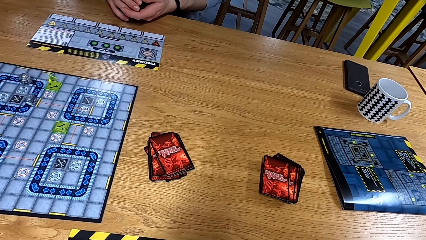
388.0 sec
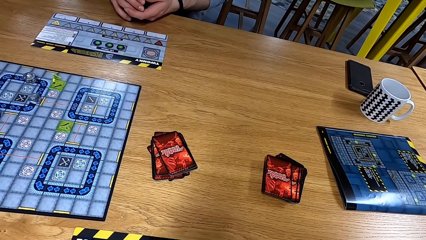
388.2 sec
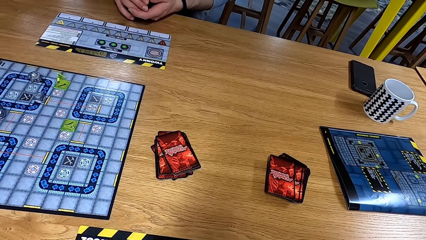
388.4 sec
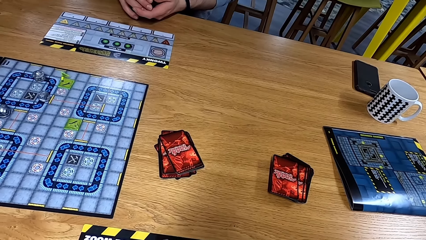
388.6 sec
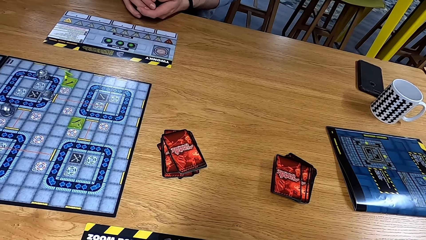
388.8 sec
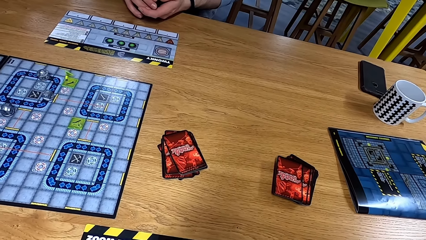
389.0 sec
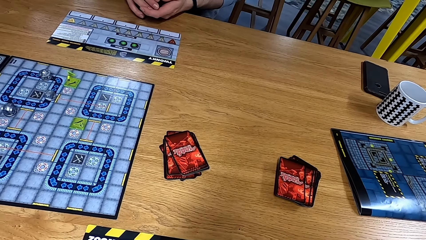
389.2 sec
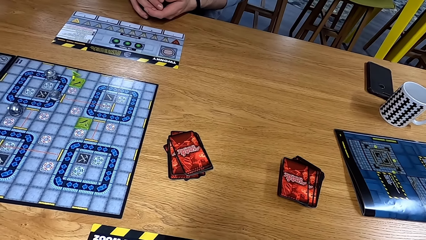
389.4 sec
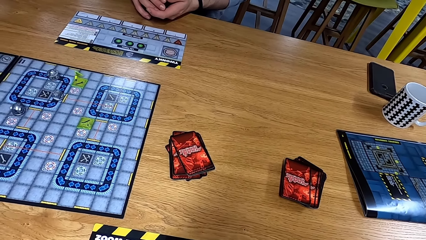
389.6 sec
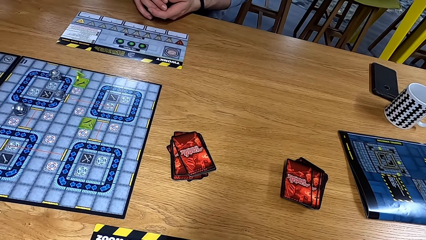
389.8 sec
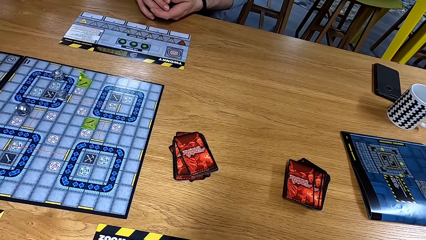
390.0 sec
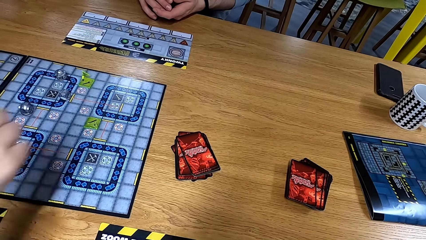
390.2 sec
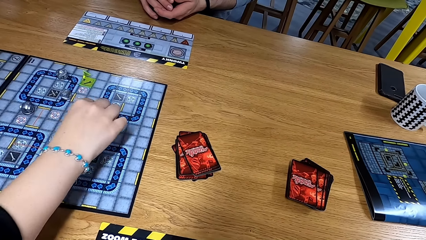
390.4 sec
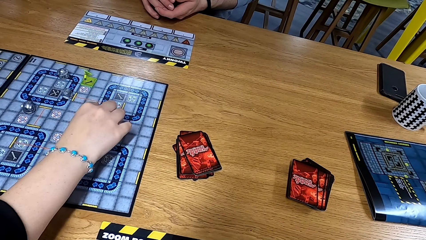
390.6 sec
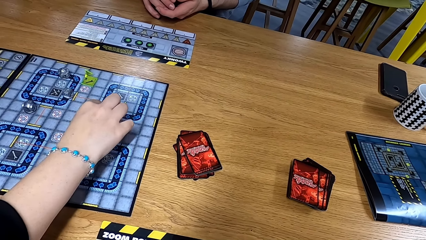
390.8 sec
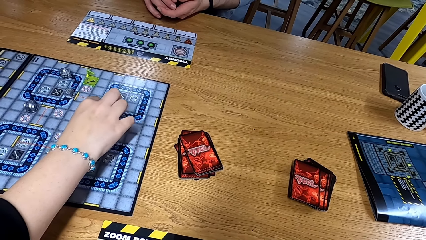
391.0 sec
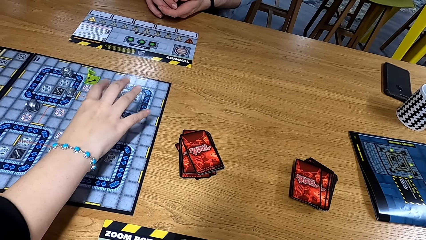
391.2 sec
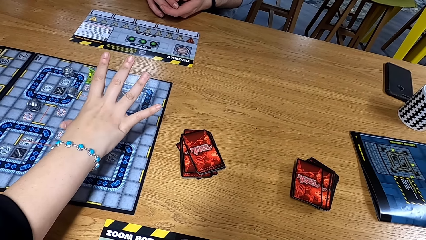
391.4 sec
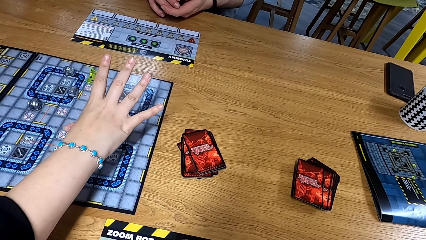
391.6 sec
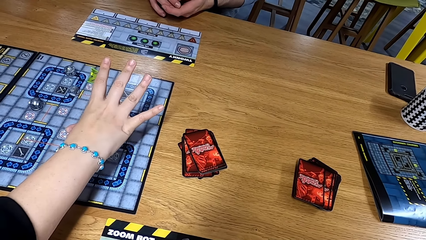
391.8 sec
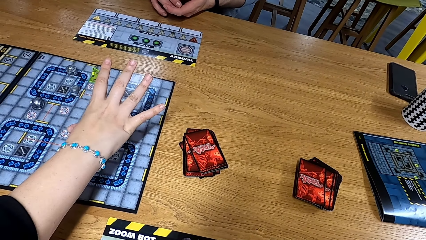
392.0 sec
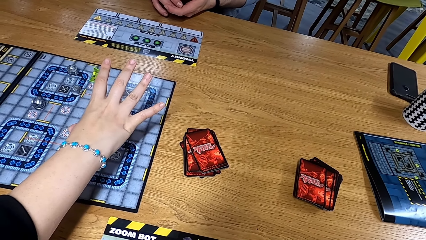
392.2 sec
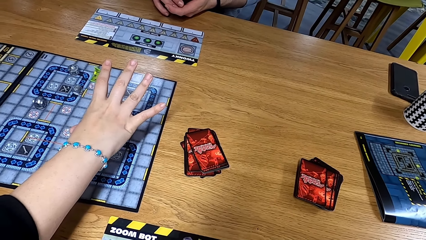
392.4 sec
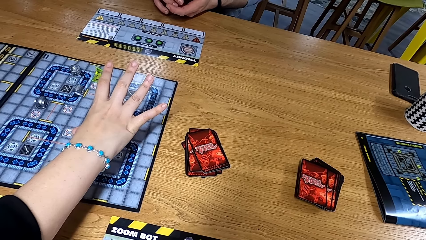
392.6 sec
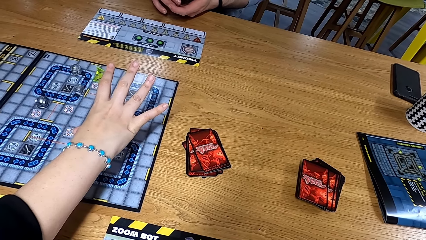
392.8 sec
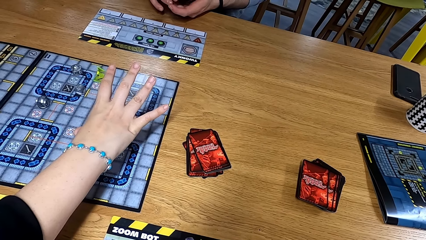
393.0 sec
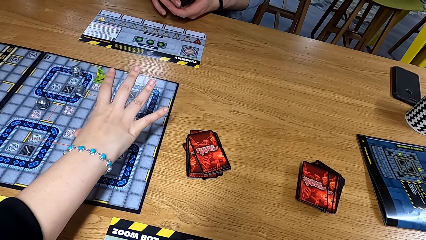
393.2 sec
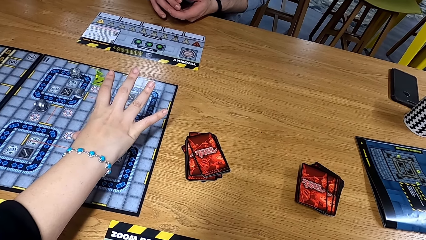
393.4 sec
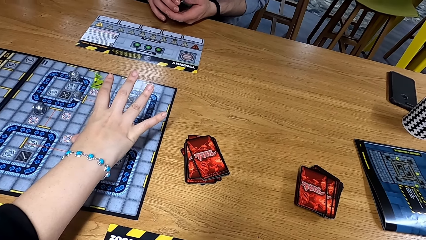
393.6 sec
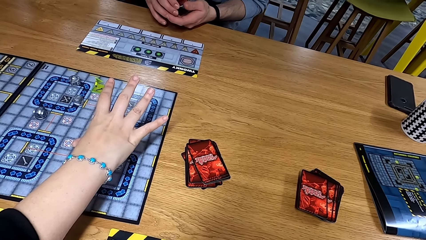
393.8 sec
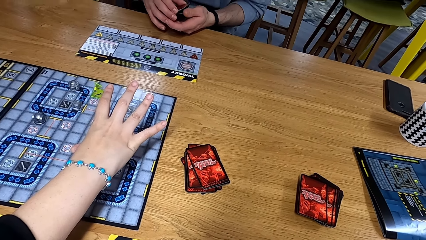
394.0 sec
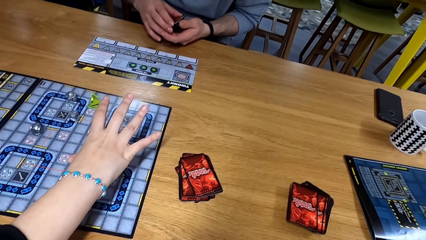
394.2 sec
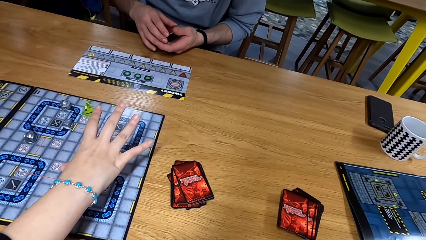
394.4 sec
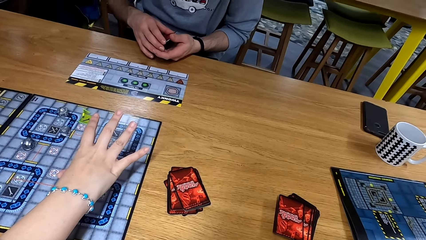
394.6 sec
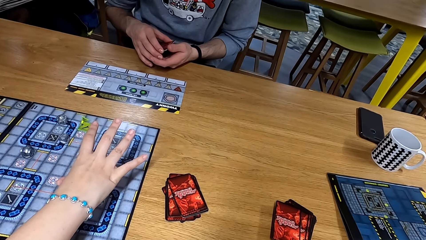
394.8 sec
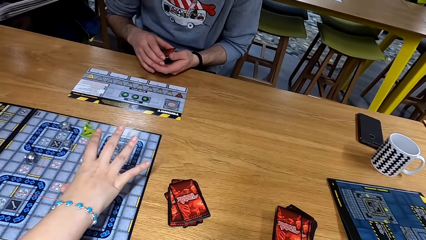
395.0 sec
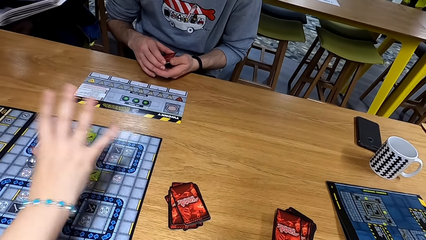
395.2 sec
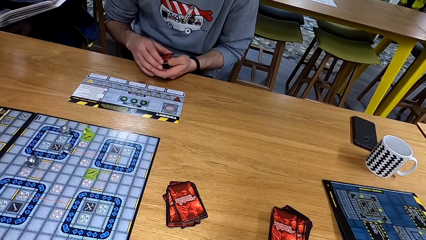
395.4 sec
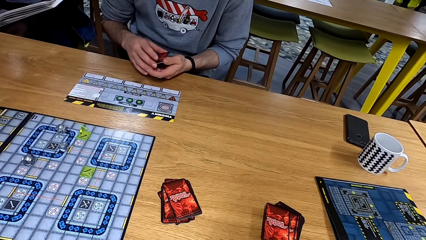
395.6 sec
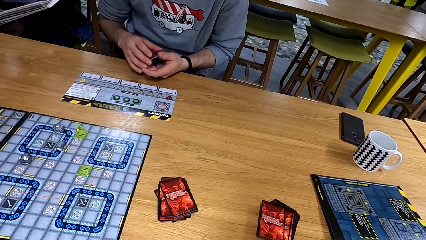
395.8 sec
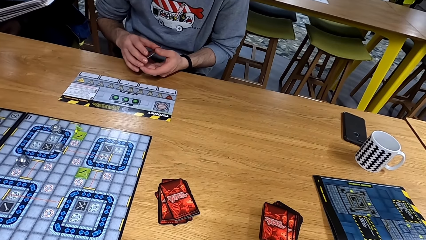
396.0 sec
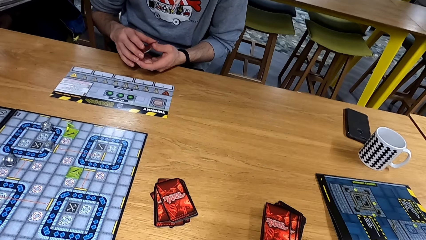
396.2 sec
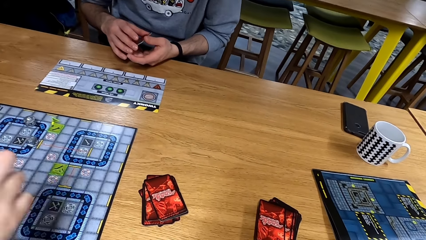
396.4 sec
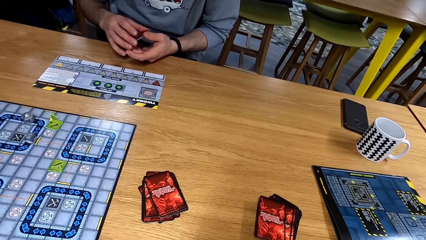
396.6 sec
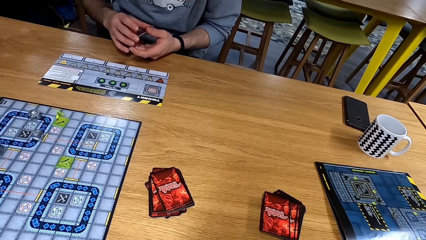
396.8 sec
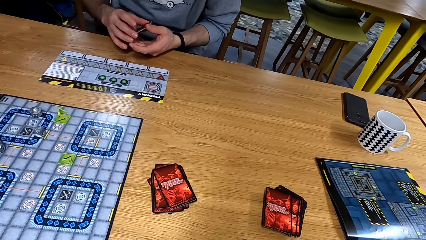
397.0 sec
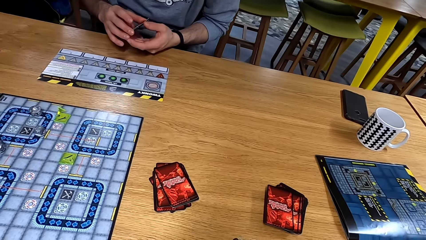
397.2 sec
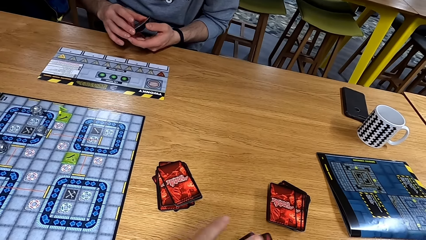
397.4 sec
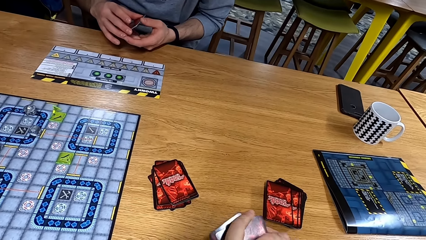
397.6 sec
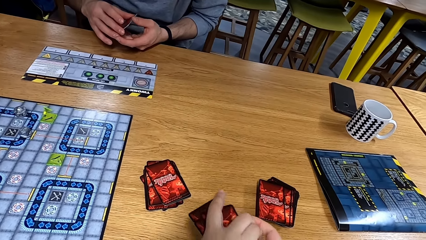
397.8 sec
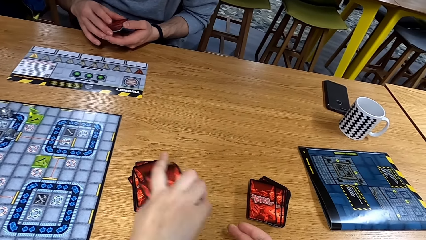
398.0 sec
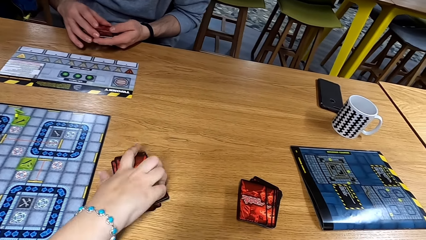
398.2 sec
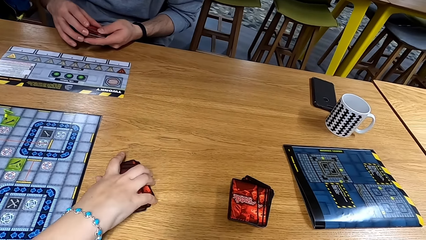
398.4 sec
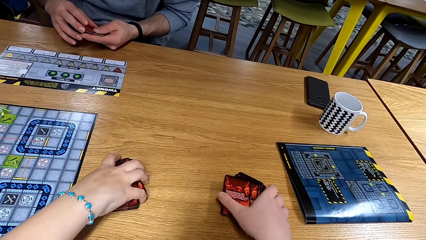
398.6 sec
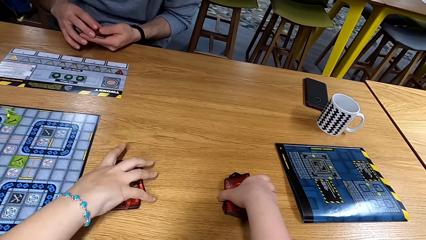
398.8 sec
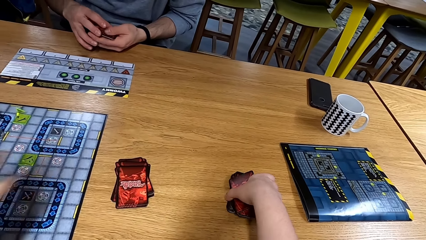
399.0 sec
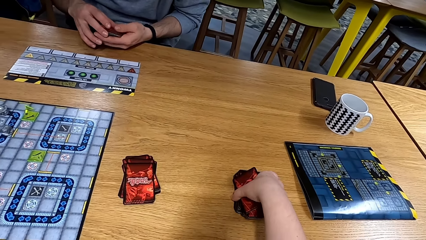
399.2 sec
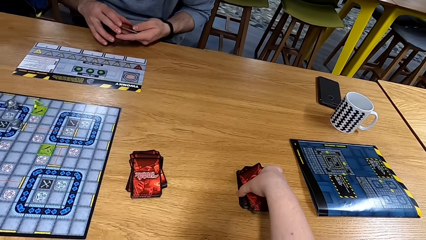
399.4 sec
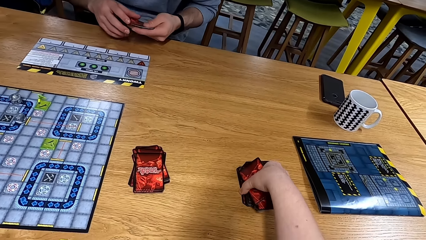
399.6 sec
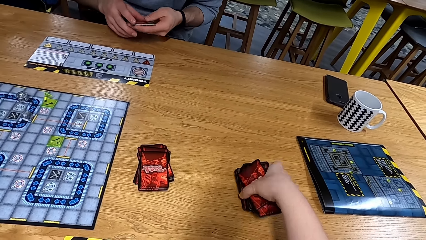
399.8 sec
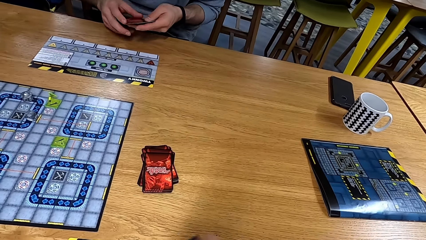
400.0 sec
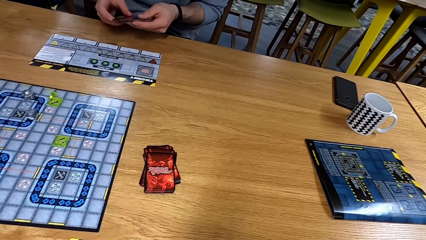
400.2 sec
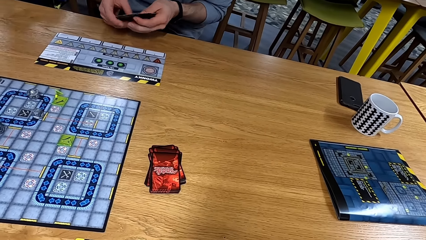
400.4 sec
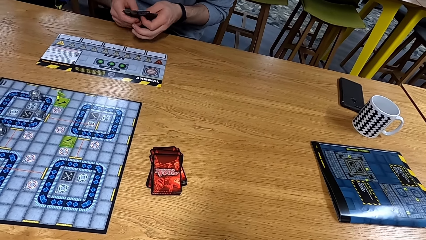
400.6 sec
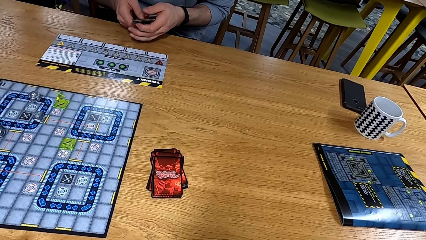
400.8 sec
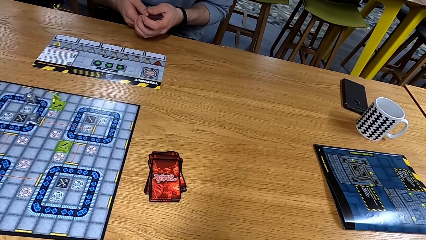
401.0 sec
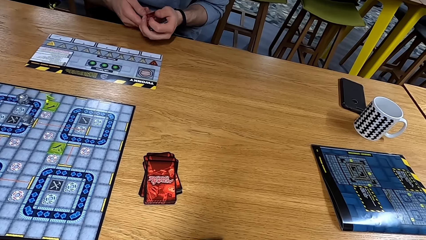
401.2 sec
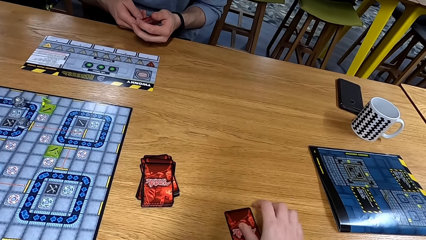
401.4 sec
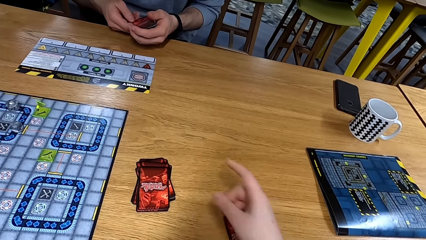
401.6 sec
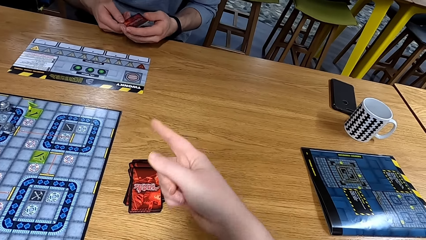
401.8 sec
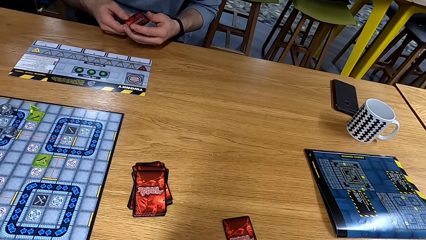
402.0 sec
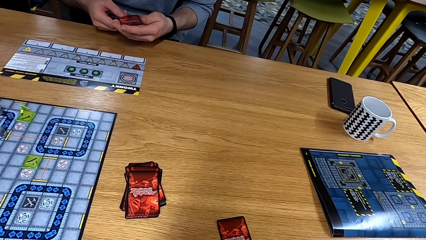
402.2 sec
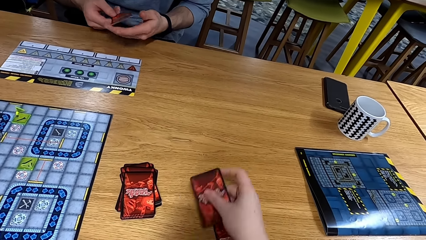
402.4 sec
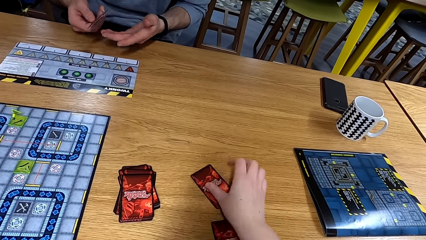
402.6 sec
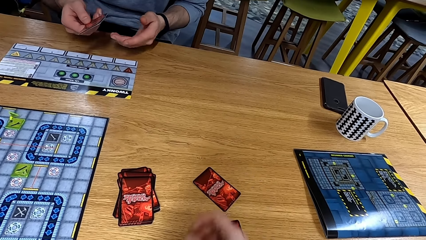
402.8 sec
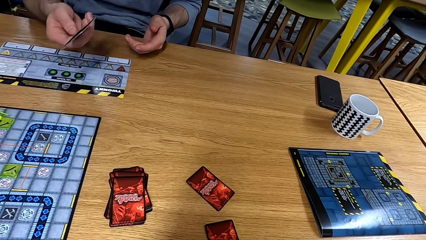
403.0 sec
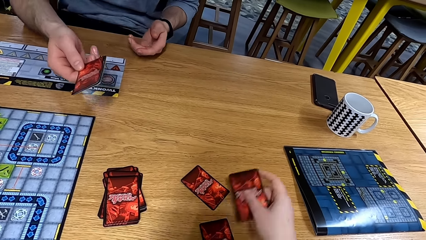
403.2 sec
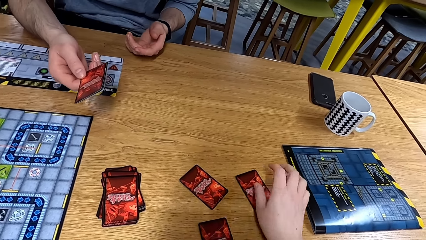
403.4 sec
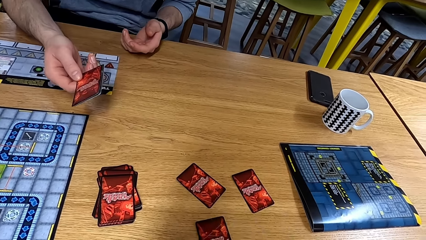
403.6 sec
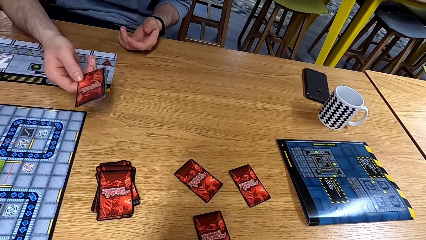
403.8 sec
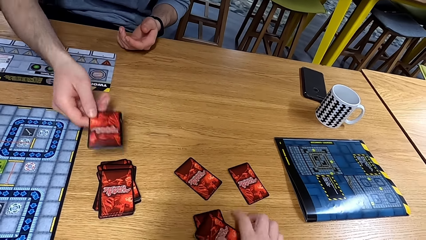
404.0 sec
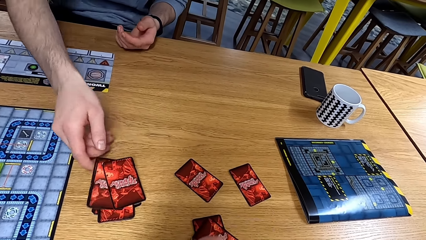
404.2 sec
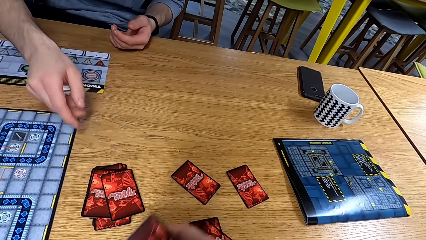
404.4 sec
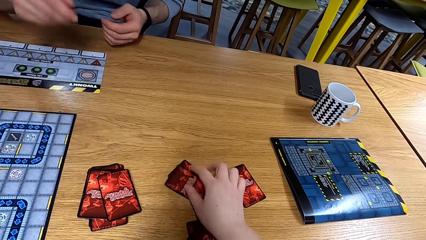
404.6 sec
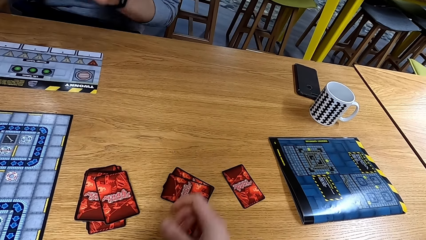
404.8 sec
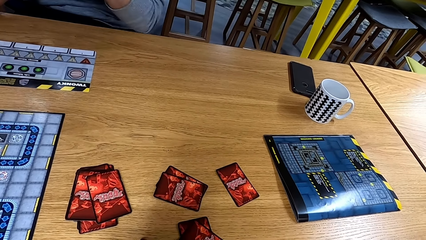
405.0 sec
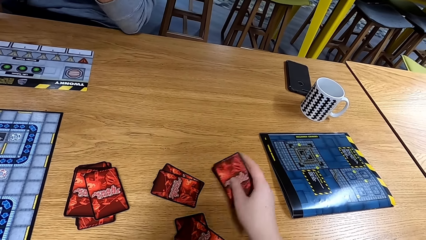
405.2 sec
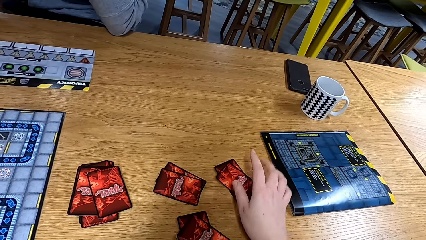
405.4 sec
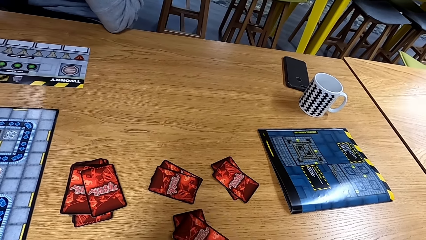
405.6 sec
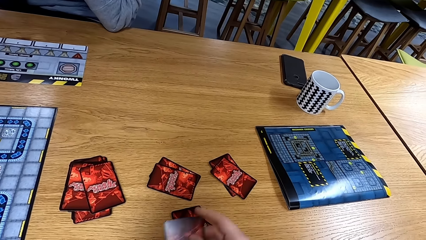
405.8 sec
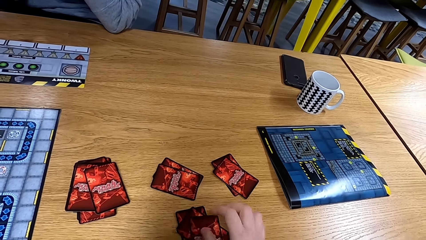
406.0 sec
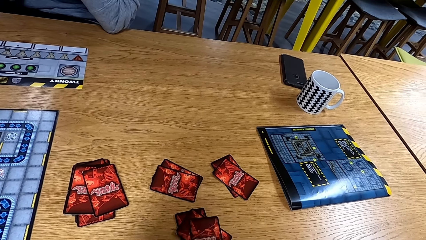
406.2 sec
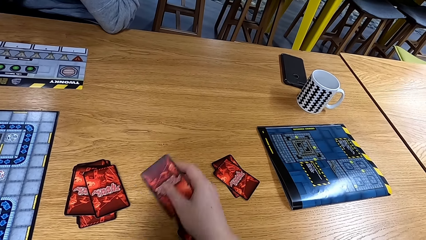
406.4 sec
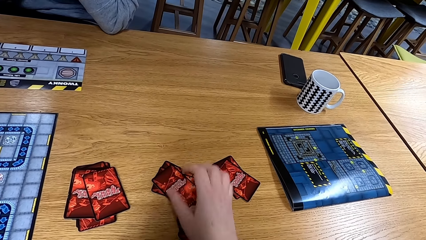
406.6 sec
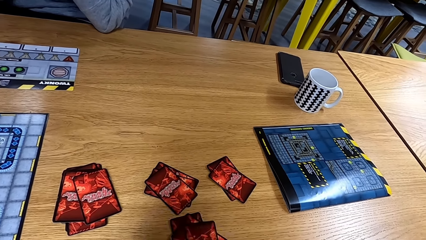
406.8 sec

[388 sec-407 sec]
The camera wearer looks at the table. A man moves a dice and plays. The man lifts a hand, moves the hand, puts a card down, and picks up cards from the table. The camera wearer picks up cards from the table. They put the cards on the table.
